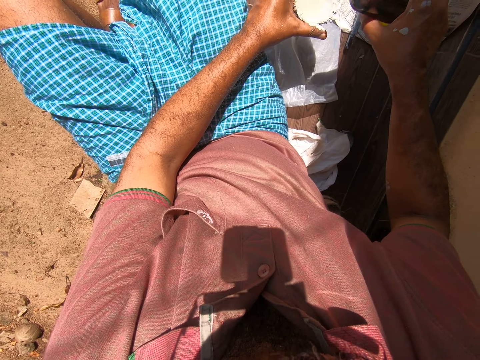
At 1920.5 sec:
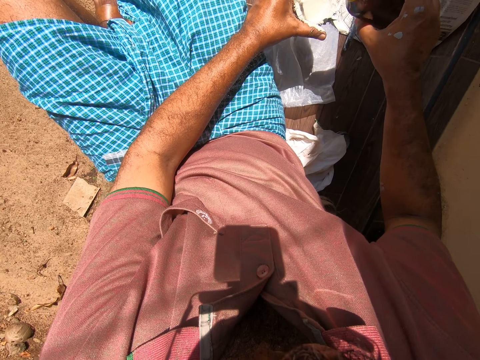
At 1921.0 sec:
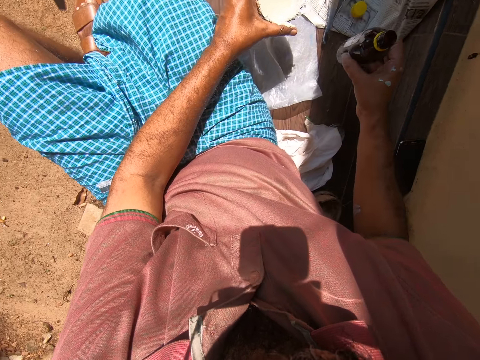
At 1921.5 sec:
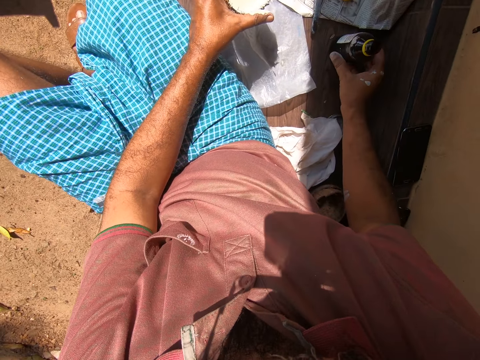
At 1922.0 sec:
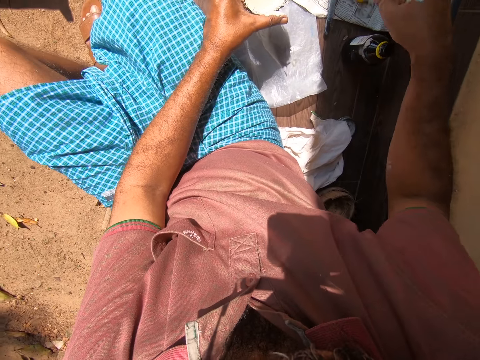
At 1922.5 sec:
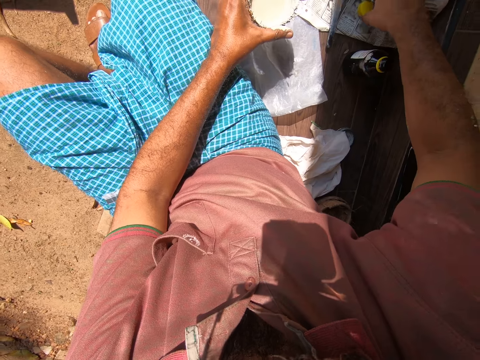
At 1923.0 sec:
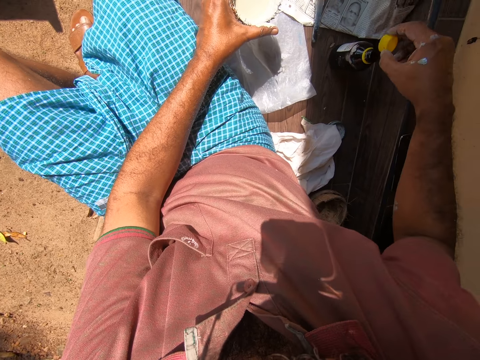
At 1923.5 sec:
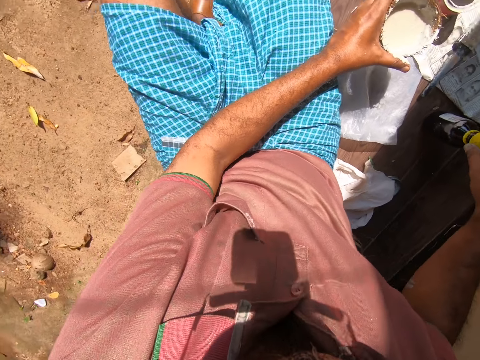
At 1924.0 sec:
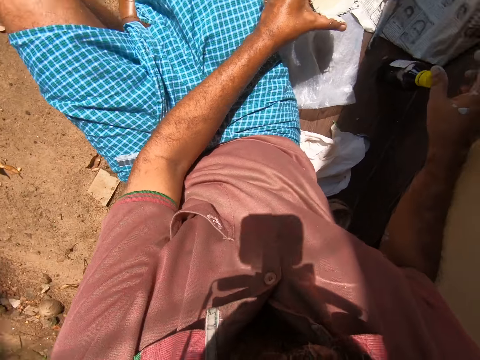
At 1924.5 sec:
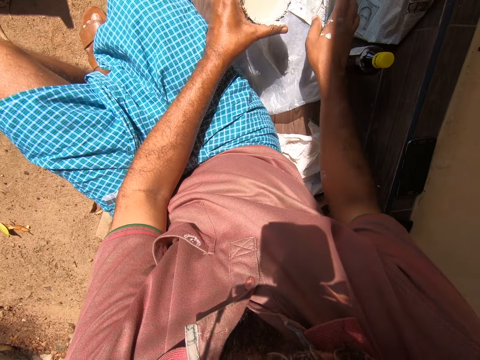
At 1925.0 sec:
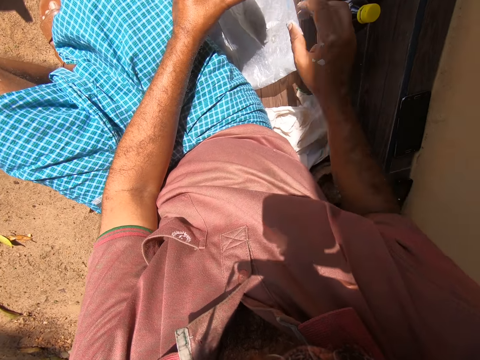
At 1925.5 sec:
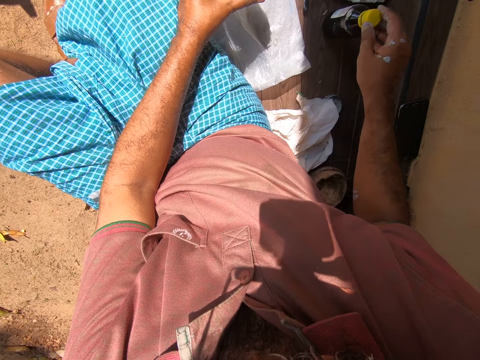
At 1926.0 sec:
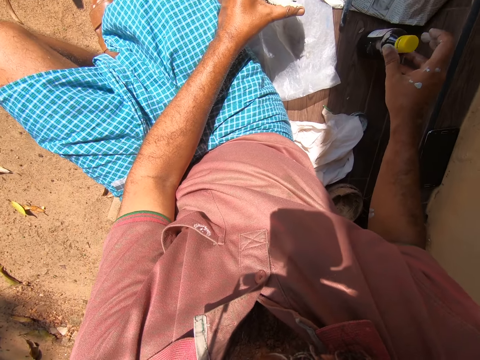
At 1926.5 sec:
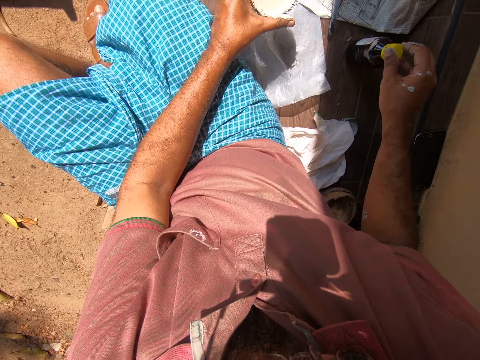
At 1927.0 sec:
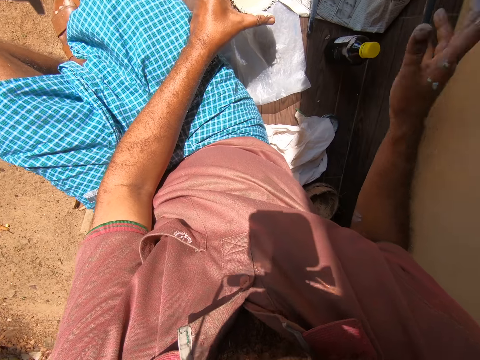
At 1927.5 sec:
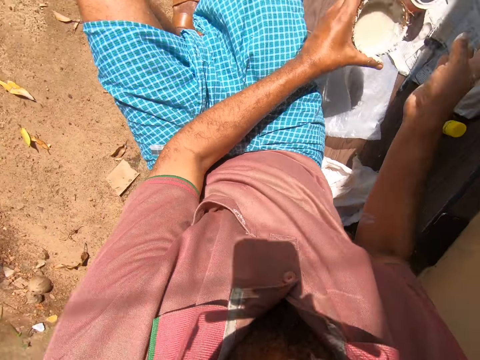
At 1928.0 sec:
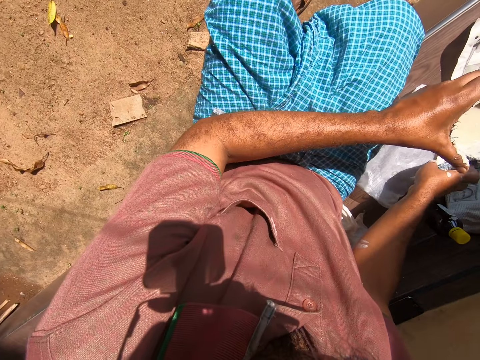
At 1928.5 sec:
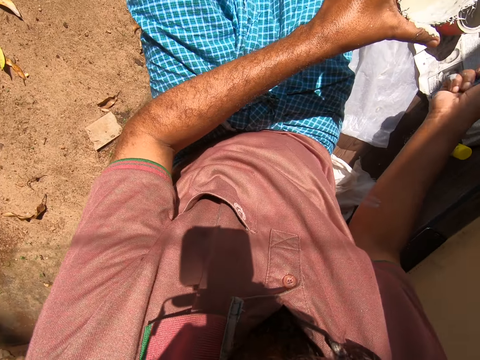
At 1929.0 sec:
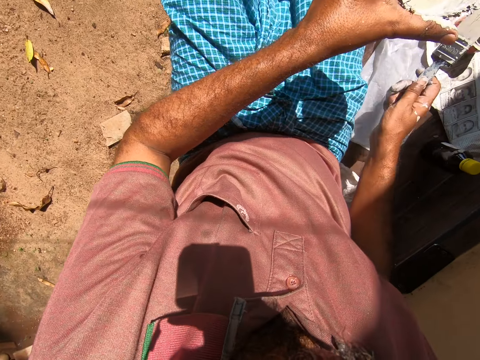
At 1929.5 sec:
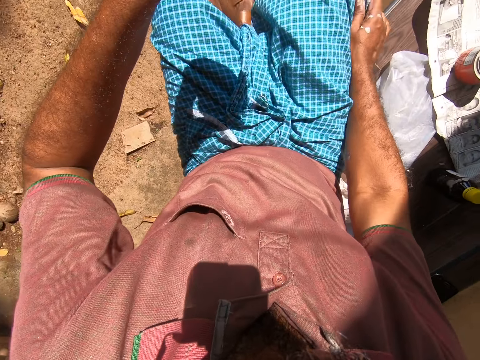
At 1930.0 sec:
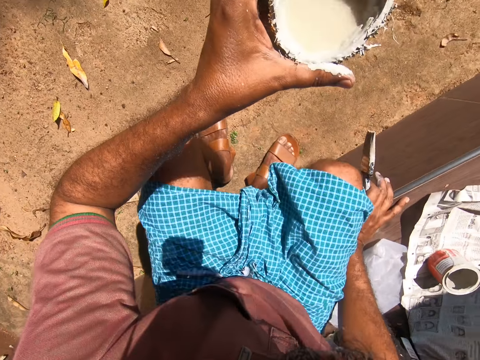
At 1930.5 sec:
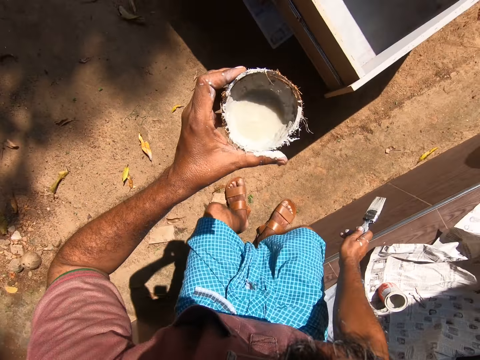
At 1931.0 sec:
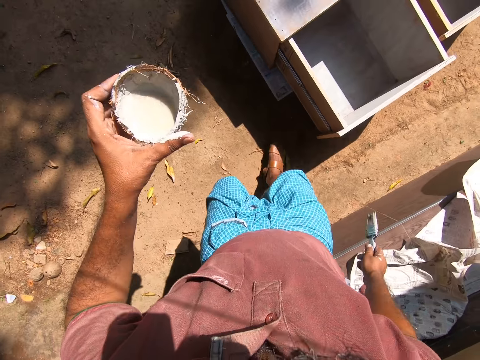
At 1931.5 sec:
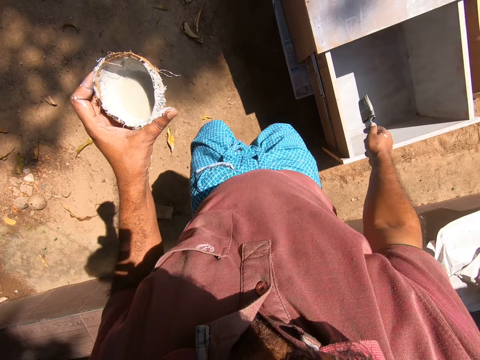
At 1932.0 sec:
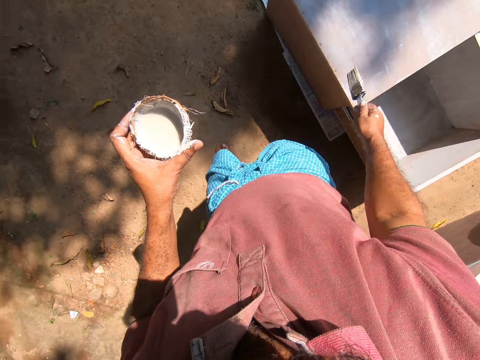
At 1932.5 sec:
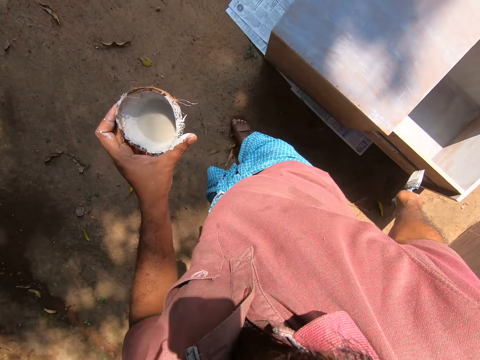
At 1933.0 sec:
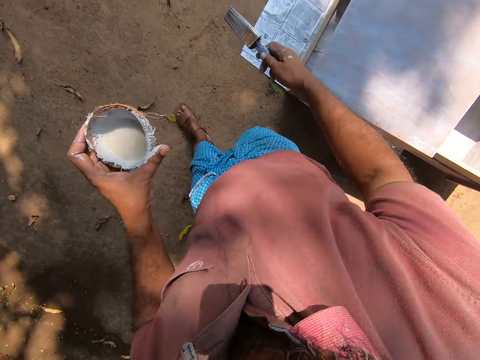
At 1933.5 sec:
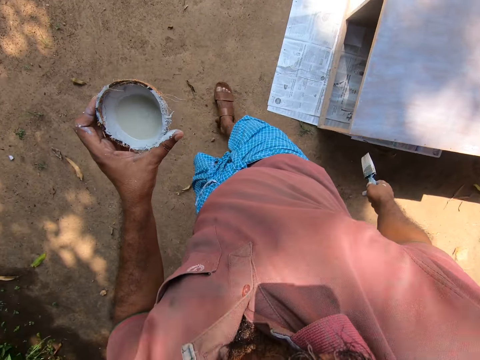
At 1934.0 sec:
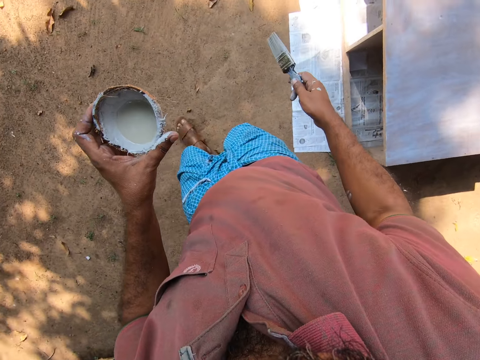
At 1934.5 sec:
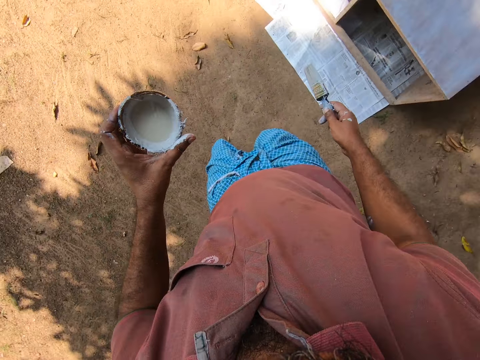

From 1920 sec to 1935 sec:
The camera wearer drops the bottle on the bench. He picks up the bottle's cover from the bench and puts the bottle's cover on the bottle. He cleans paint from a paper. He covers the bottle. He picks up the paintbrush from the bench with his right hand. He puts his right hand on the bench. He holds the coconut shell. He stands up from the bench. He walks. He holds the painting brush.

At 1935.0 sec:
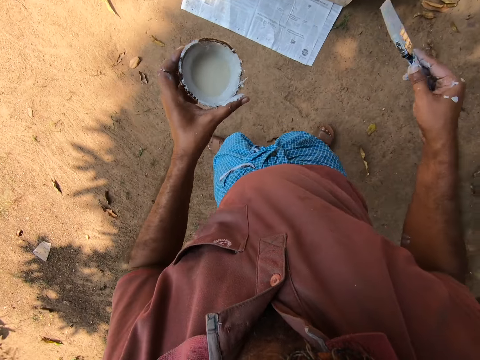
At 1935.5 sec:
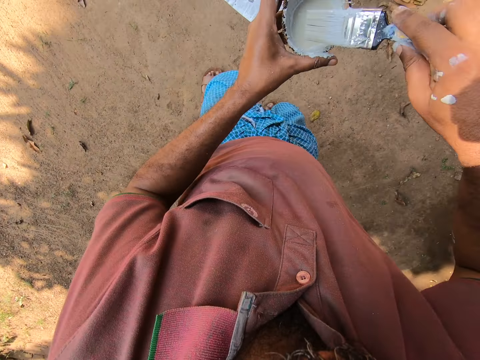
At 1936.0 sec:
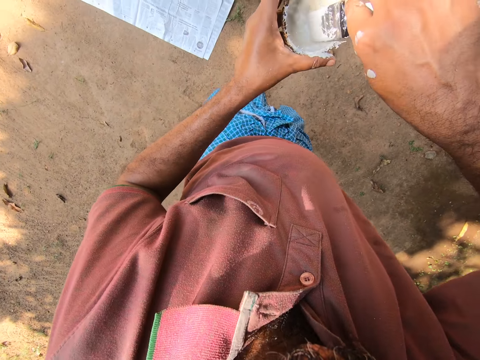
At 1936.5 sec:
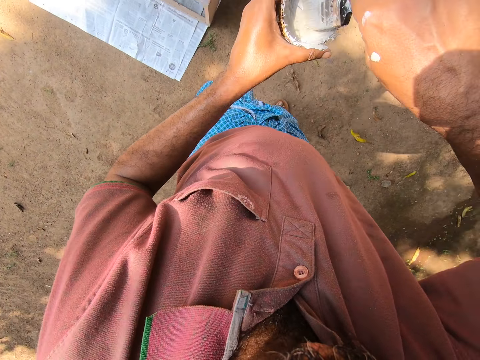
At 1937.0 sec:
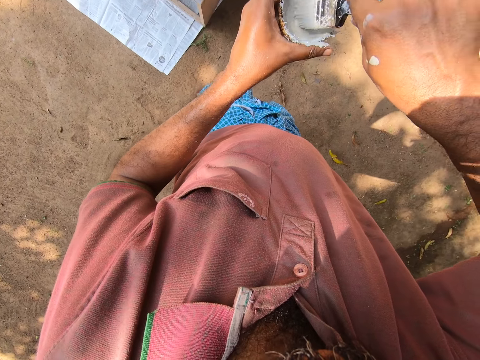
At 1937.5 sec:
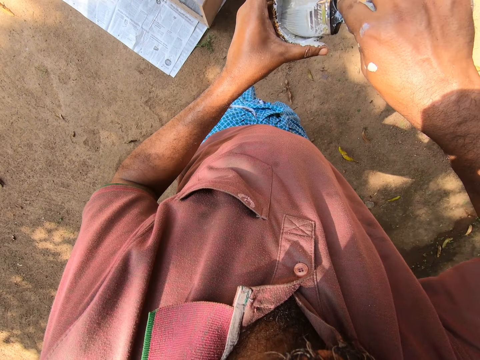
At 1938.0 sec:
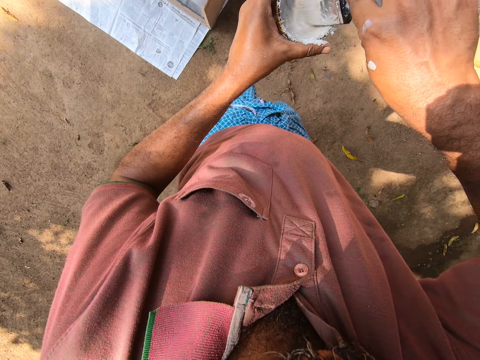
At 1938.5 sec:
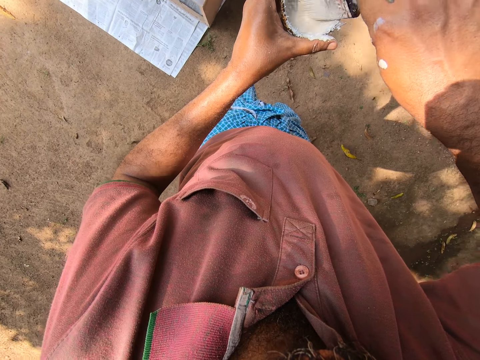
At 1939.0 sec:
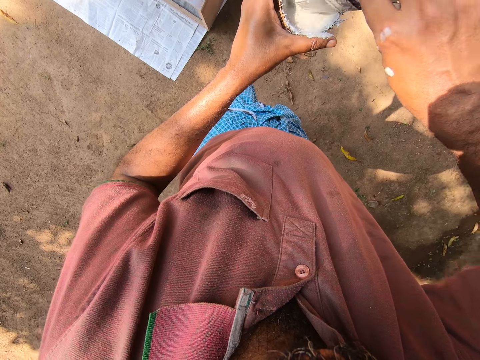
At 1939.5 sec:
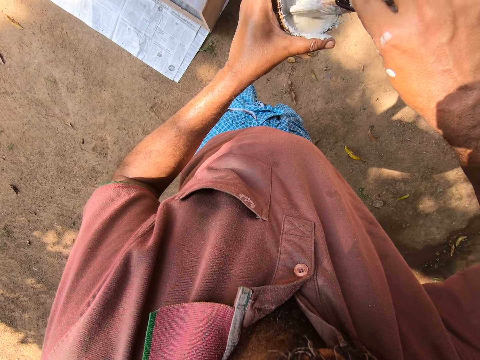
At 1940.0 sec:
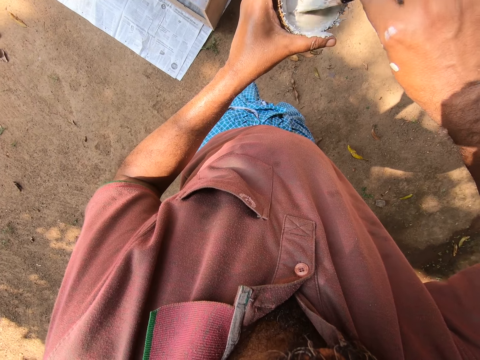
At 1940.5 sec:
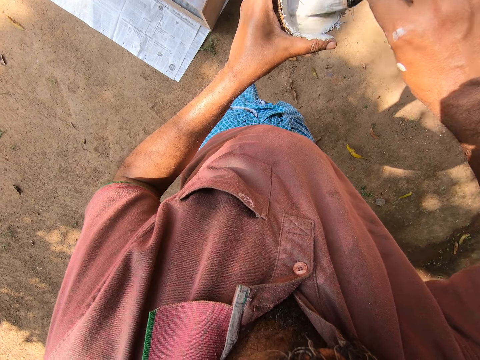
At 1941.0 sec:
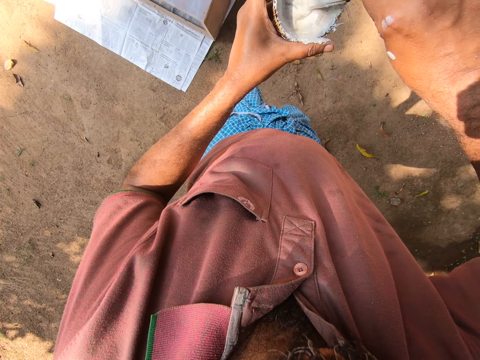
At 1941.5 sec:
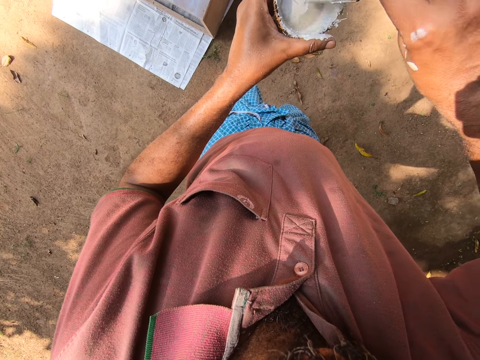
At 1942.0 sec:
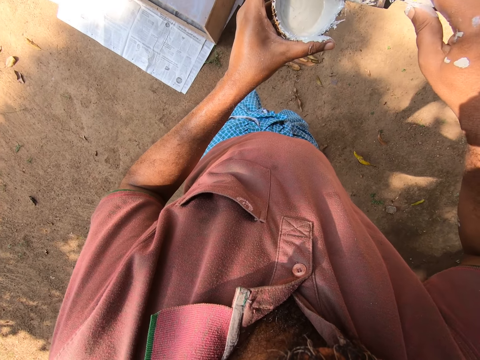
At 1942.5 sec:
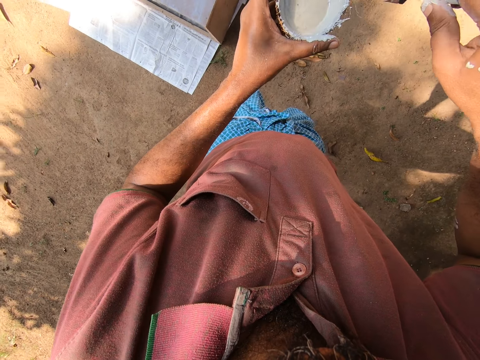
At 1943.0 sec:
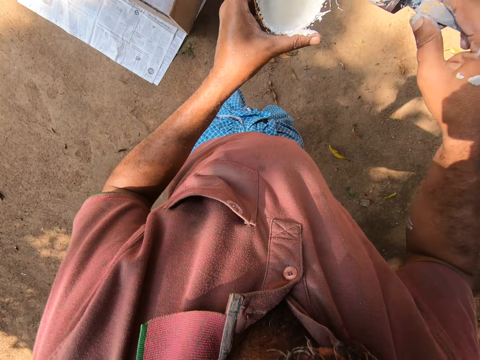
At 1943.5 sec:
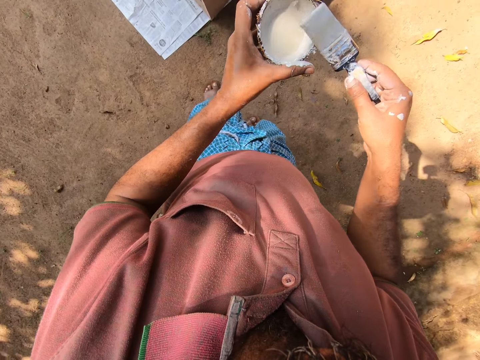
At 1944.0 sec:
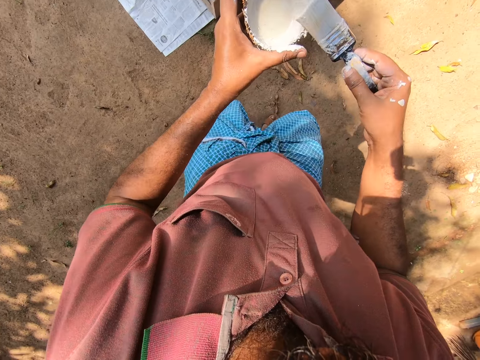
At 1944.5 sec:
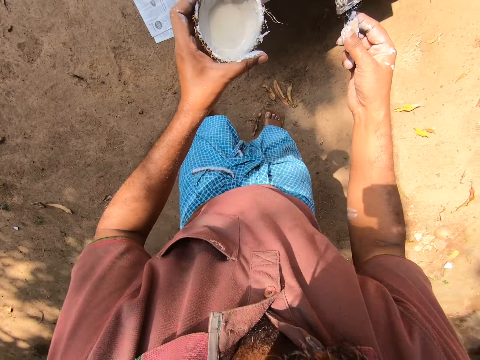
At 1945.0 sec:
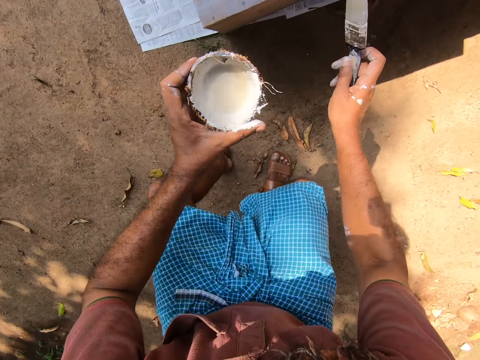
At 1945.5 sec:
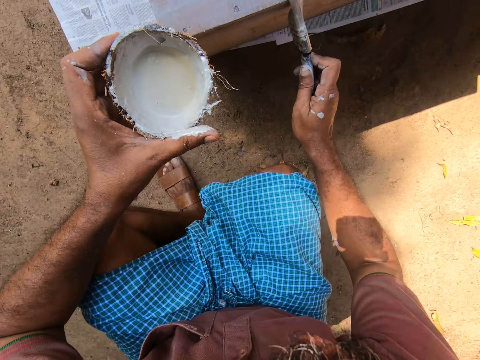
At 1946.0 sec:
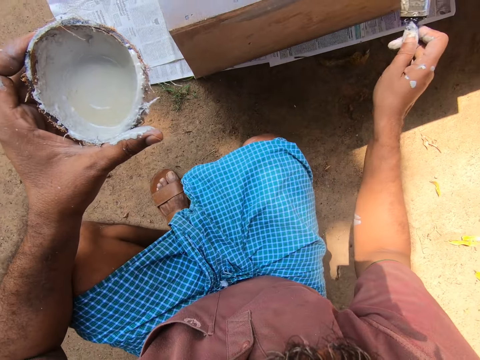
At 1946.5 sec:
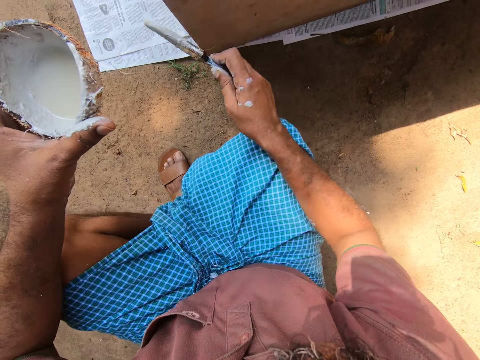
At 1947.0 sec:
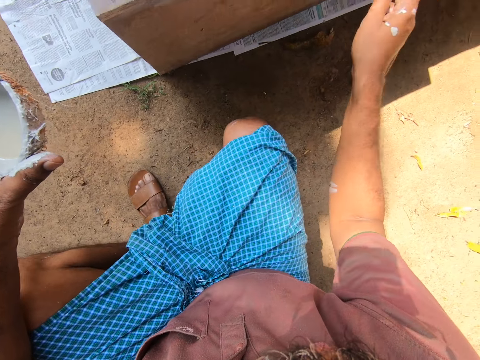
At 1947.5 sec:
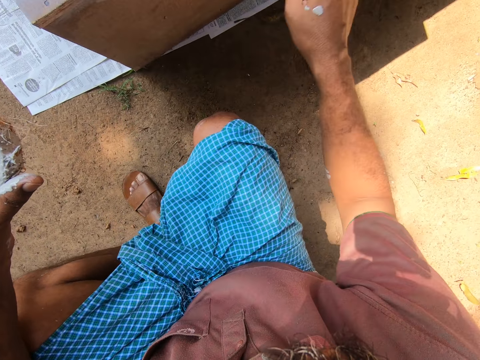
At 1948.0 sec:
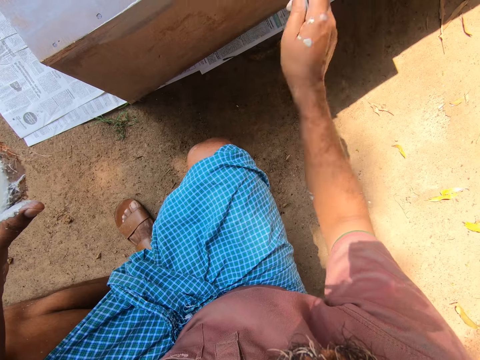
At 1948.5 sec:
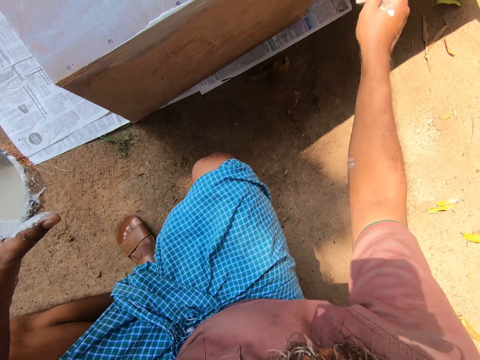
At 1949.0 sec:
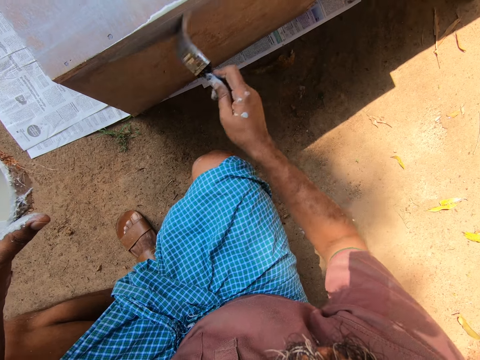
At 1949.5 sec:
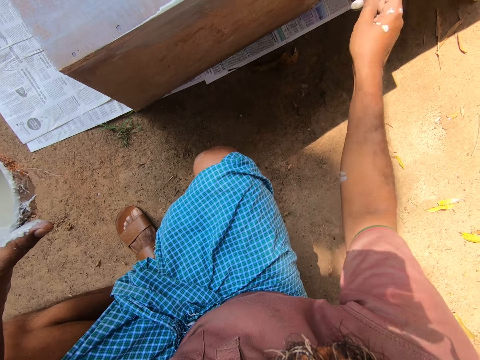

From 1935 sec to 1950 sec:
The camera wearer dips the paintbrush into the coconut shell. They stir the paint in the coconut shell with the paintbrush. They rub the paintbrush on the top of the coconut shell. They squat. They paint the wooden furniture, the cabinet, with the paintbrush.
